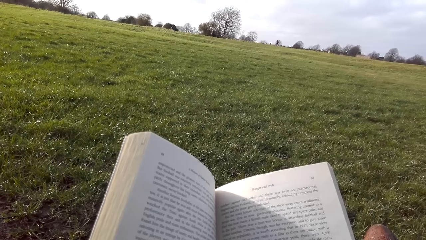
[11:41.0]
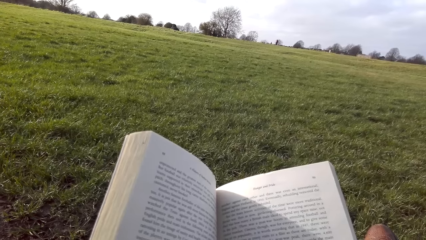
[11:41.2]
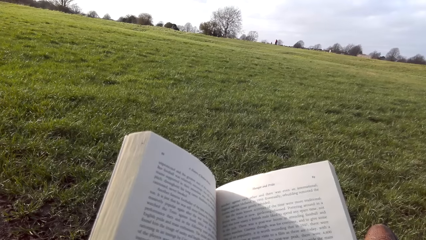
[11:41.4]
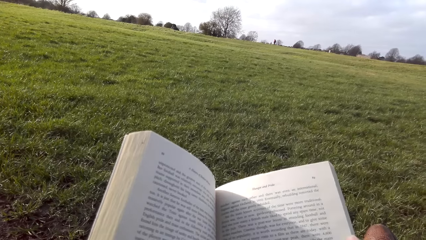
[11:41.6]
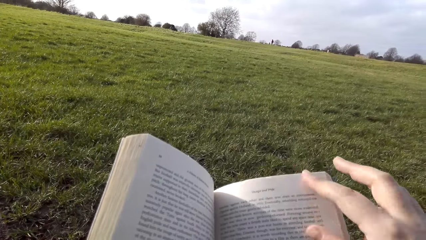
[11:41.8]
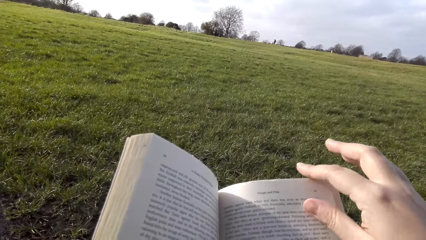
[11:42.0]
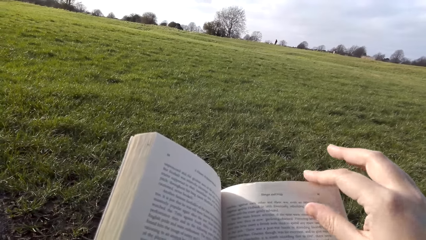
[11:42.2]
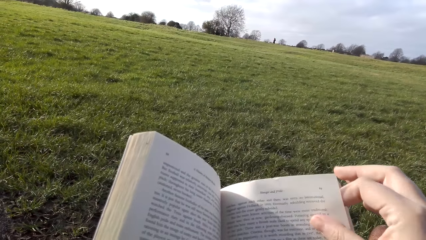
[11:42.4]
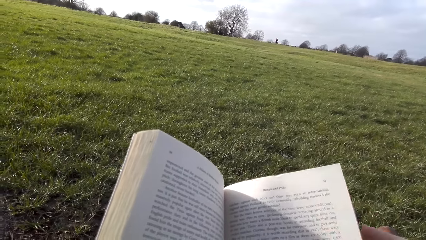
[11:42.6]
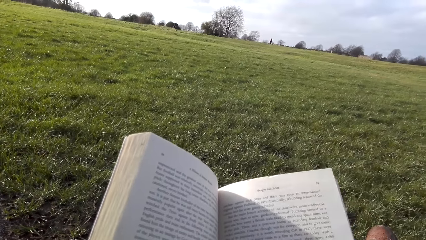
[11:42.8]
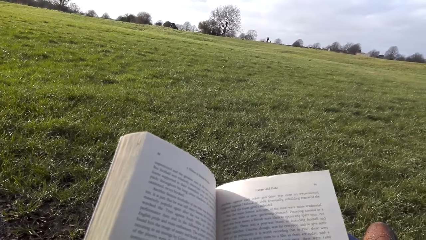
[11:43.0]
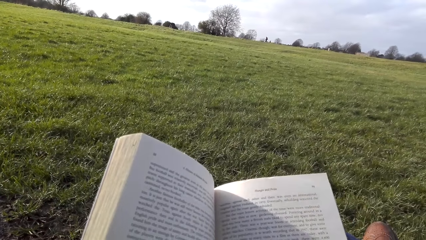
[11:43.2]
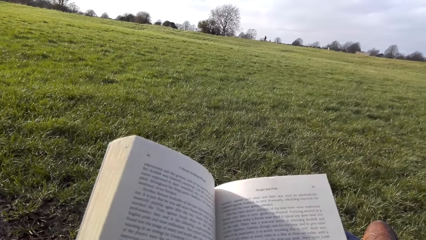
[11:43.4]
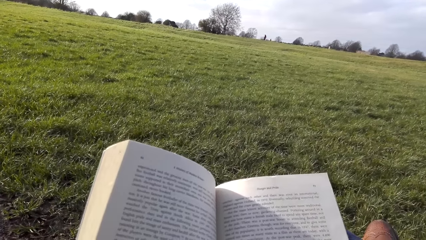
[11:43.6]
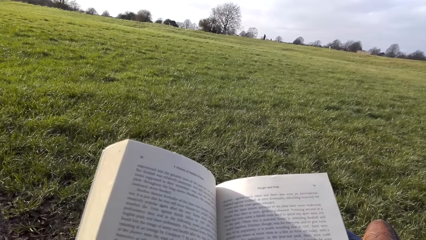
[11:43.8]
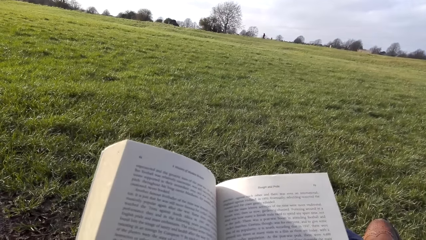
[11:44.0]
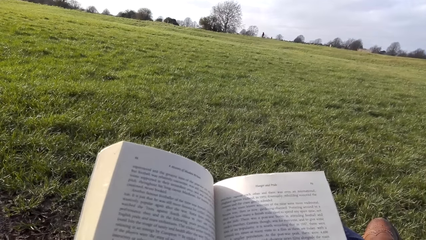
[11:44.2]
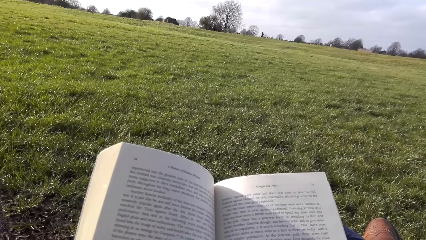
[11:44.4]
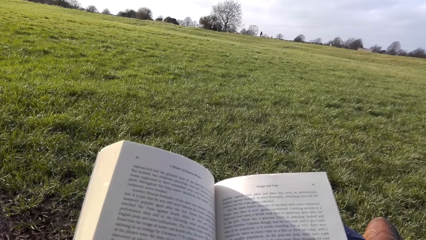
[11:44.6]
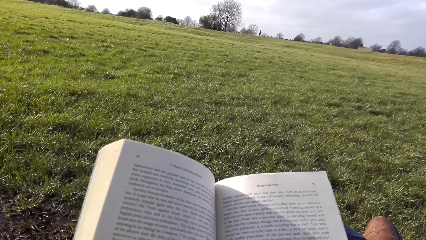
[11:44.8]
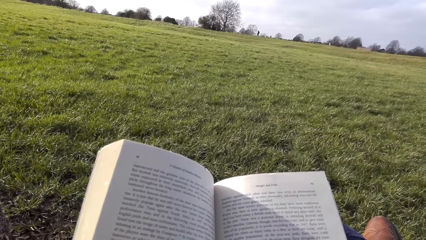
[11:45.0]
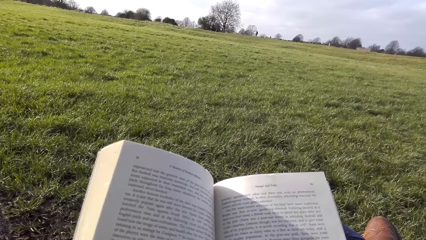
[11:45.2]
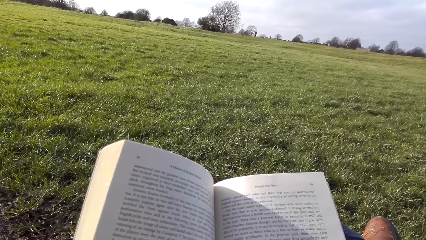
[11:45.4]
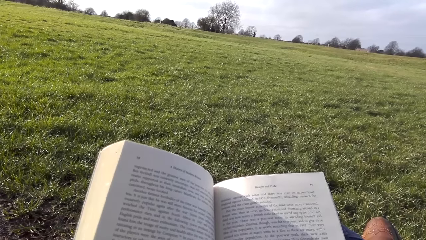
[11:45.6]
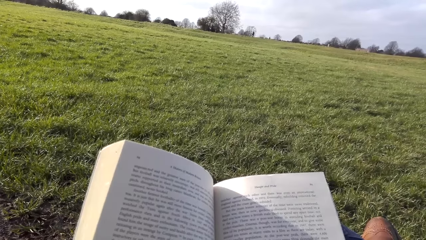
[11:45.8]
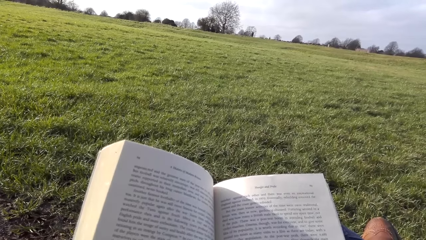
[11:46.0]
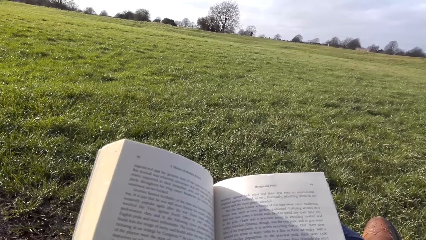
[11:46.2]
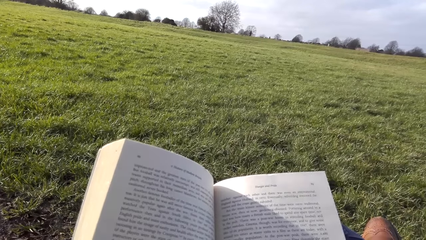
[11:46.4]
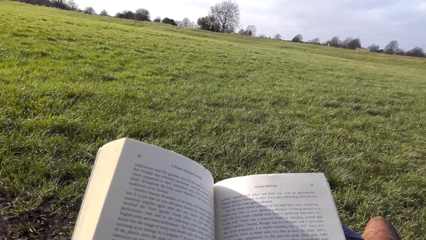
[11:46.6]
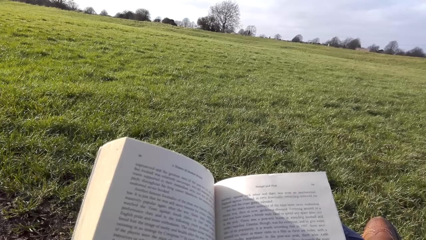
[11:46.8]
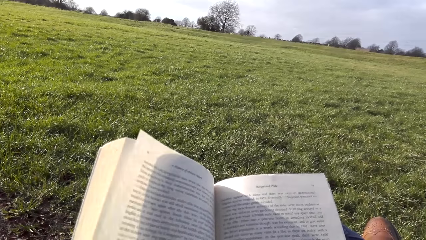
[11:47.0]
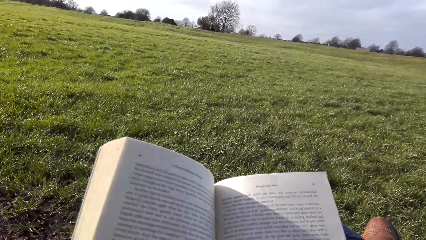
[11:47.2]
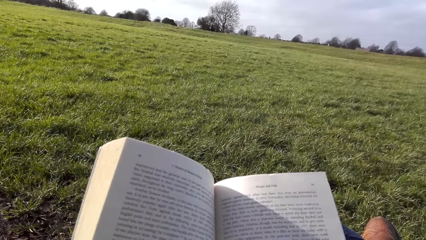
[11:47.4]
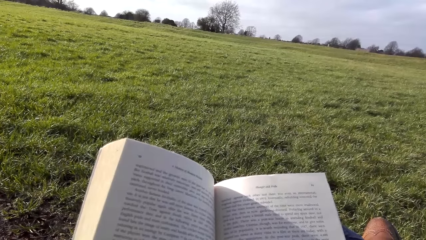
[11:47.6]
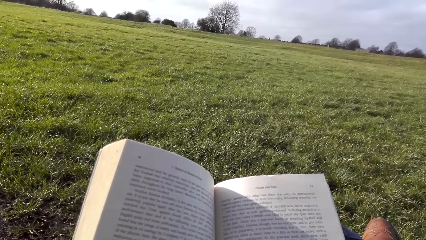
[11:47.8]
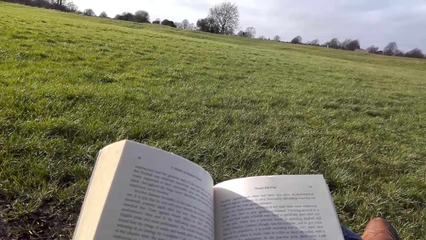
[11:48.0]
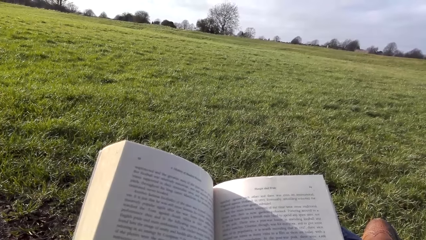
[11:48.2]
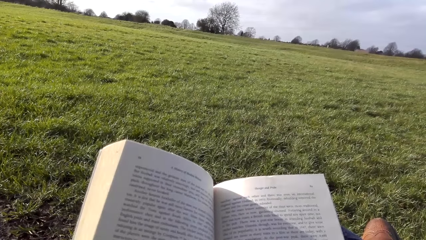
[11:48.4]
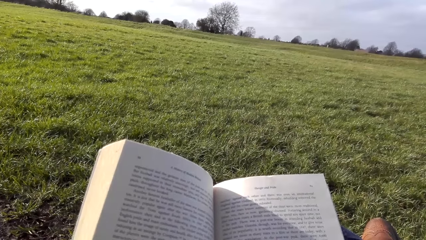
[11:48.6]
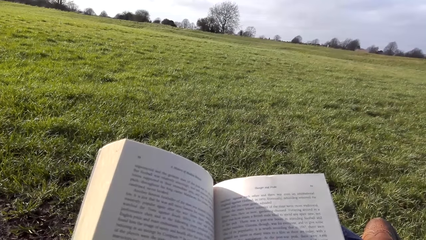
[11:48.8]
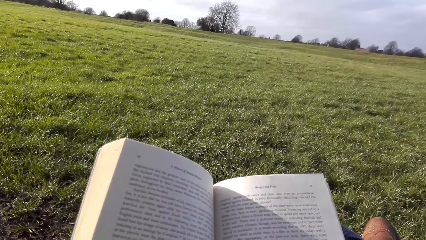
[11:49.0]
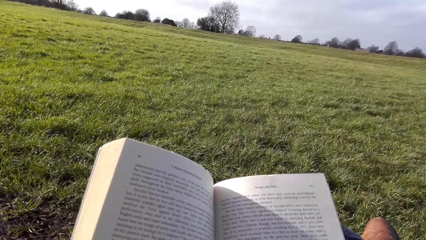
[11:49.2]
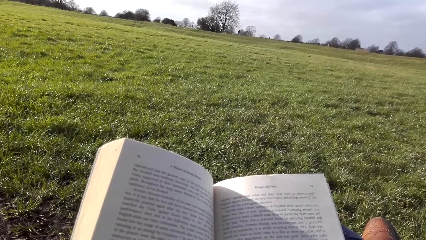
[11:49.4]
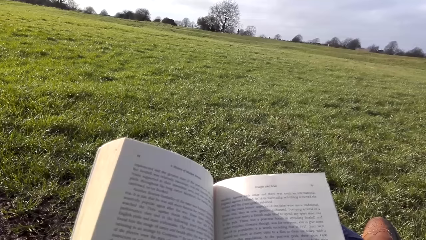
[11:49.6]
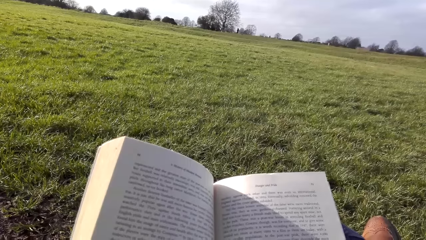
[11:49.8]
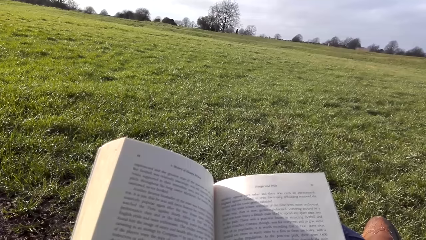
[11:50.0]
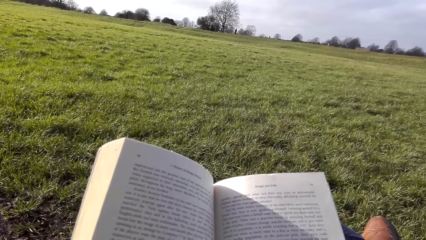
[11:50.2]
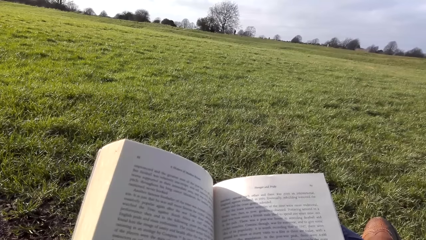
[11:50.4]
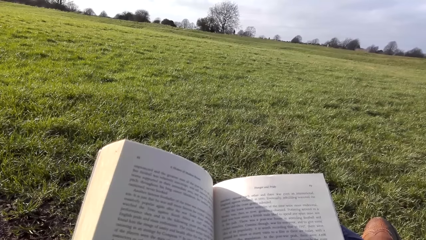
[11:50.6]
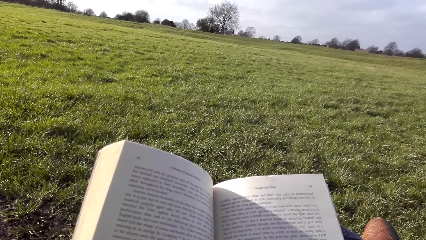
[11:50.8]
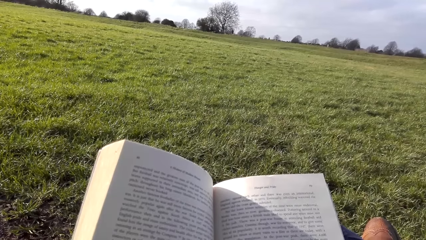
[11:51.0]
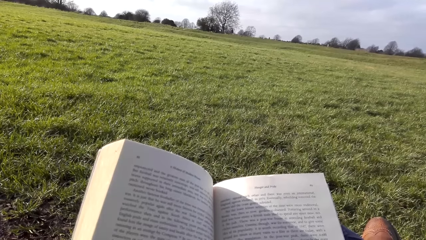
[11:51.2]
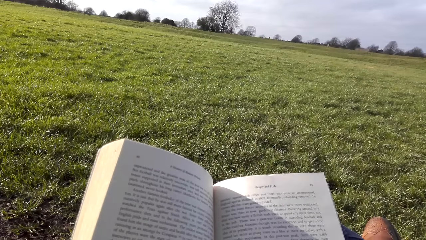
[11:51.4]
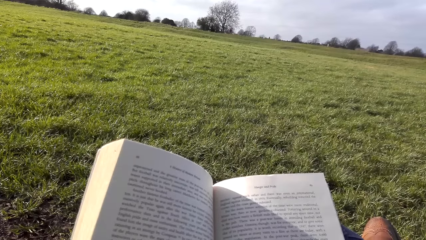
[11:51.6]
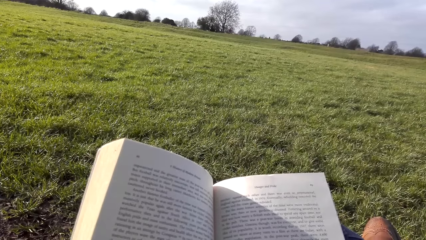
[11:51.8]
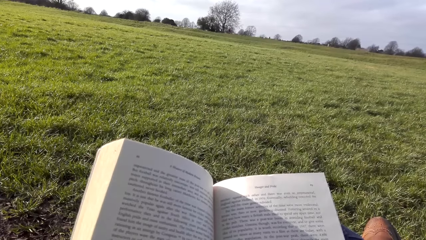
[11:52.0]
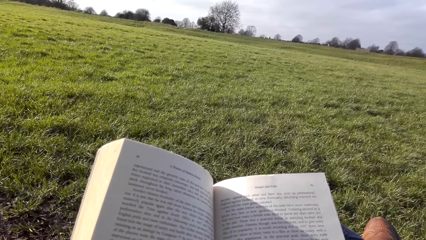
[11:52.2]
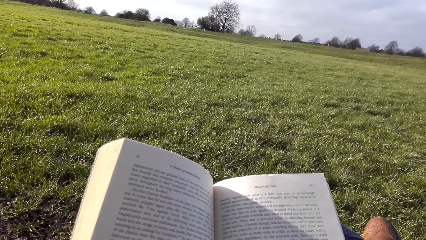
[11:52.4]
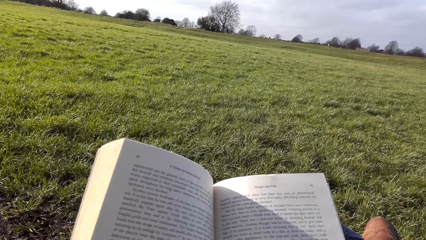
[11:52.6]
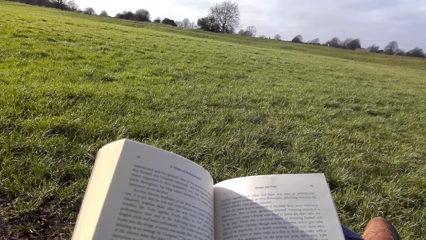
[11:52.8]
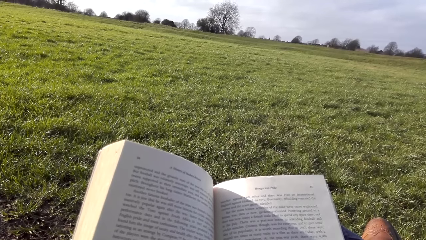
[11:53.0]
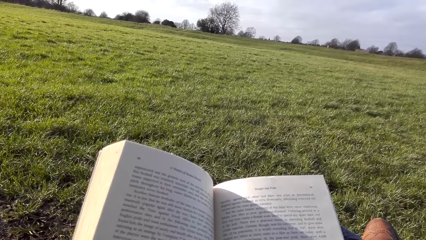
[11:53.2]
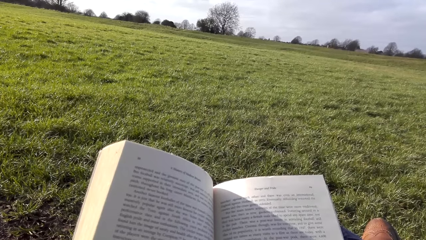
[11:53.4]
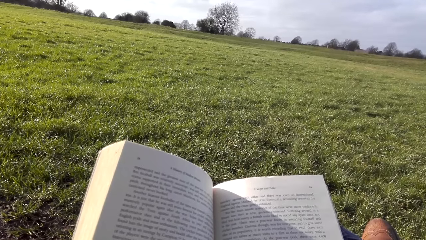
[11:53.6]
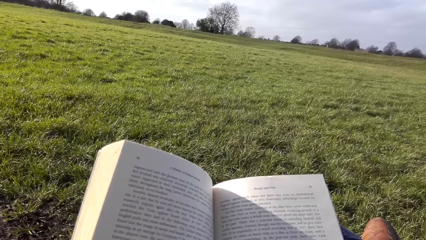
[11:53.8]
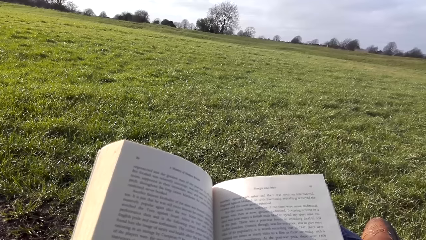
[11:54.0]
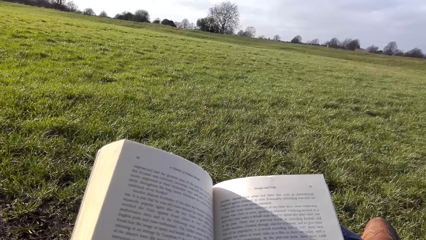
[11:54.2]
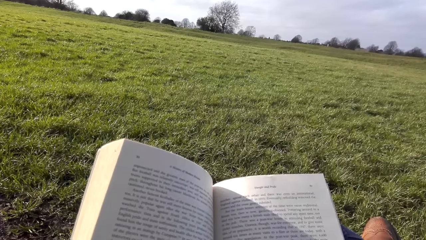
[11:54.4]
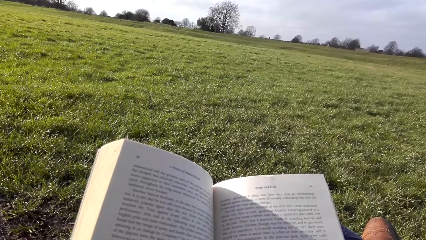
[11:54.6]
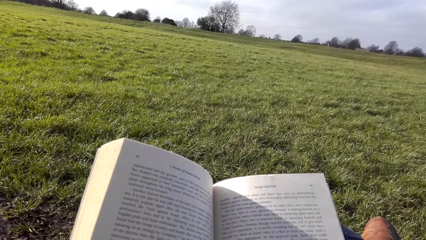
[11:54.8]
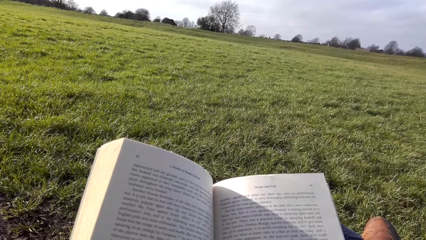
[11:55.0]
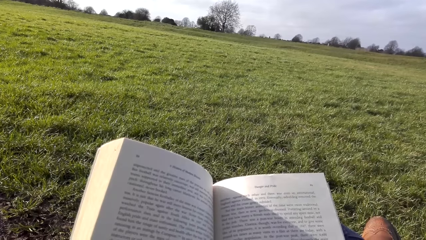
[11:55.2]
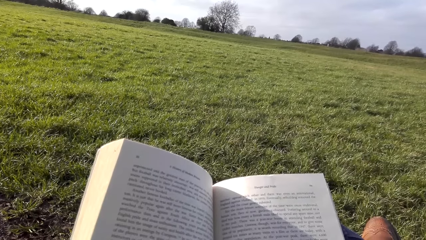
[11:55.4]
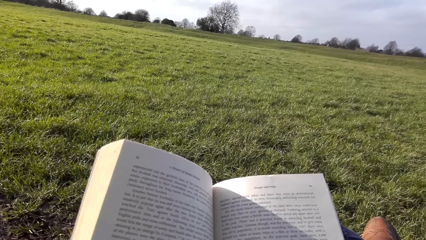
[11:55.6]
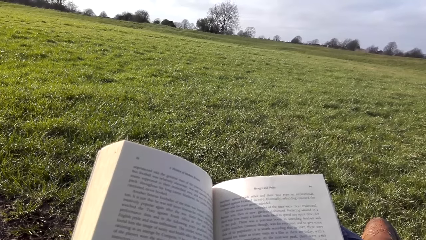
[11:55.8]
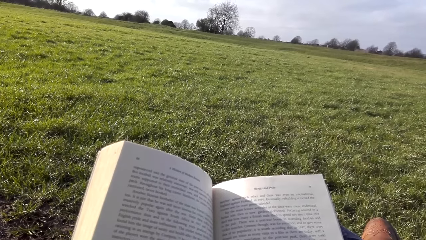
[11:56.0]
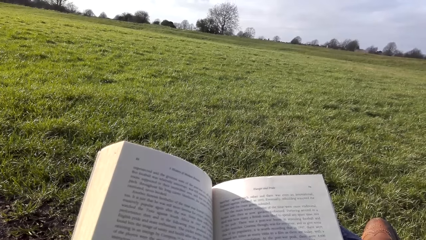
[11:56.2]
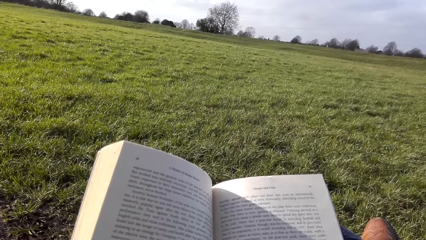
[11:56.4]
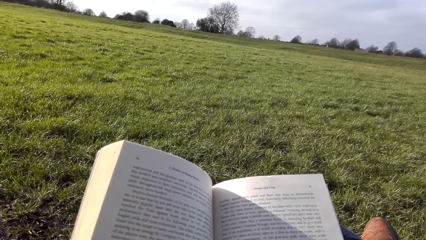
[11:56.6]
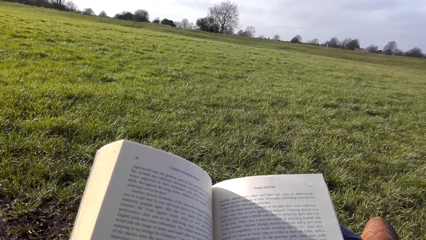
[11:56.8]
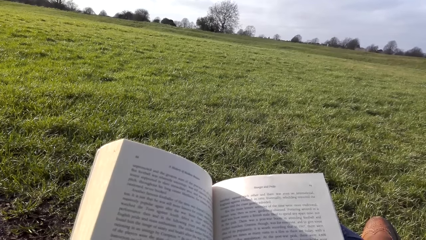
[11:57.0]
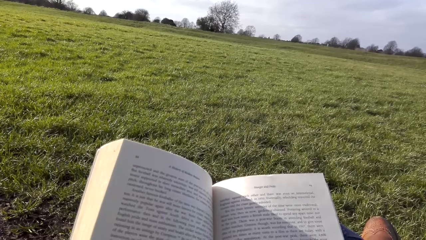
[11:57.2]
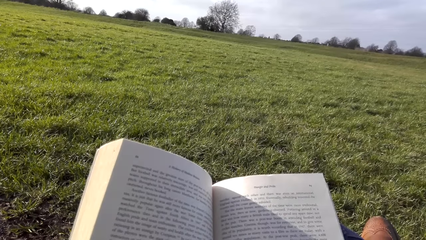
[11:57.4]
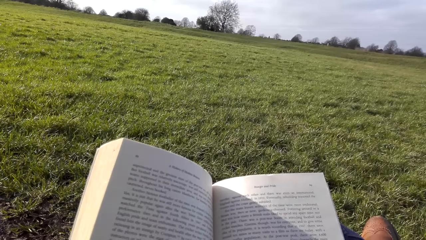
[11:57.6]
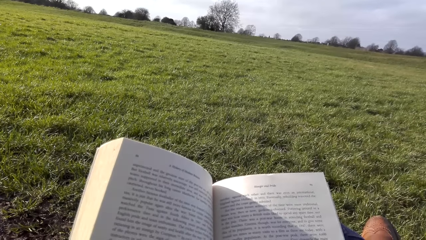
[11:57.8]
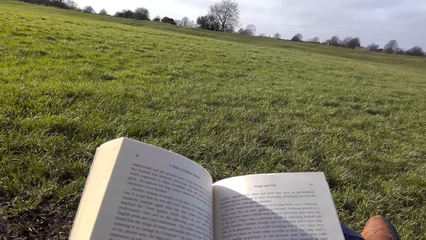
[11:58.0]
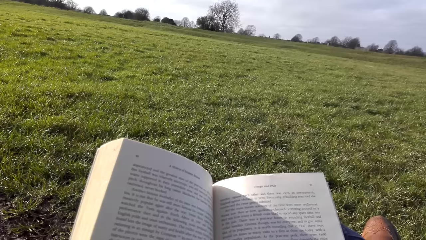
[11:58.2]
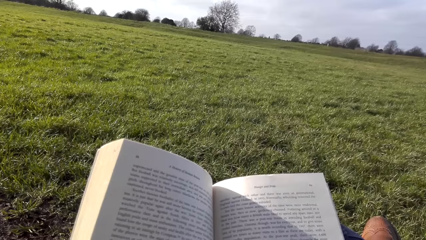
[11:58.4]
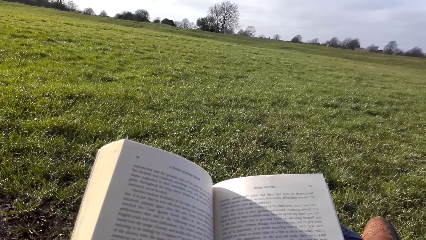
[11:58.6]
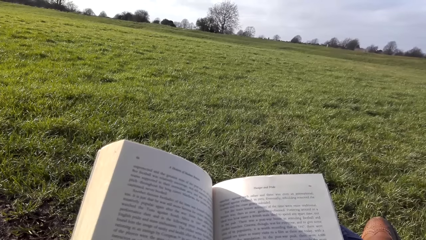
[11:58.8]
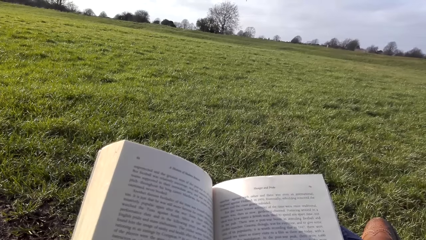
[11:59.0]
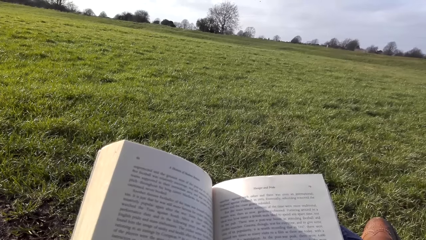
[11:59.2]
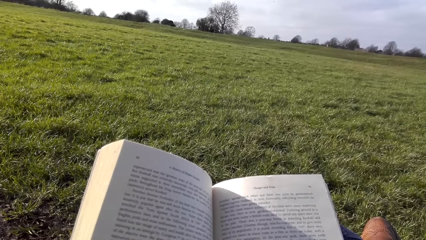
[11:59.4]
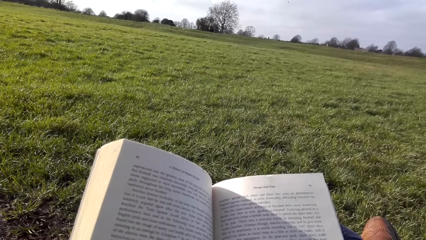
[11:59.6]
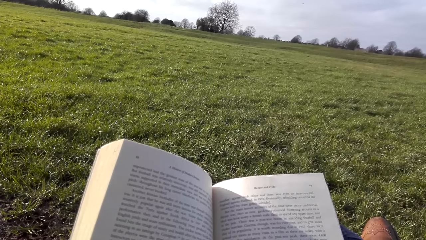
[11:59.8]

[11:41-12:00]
The camera wearer holds the pages of the book with the right fingers. They read the book.
